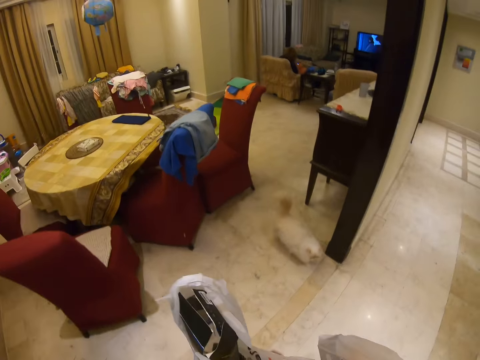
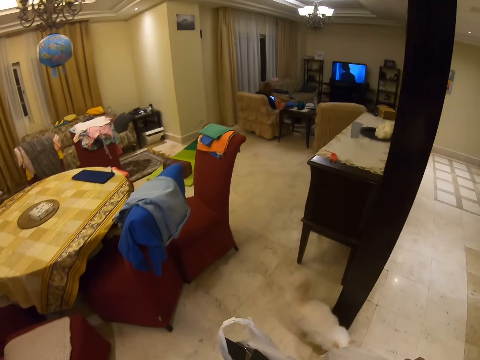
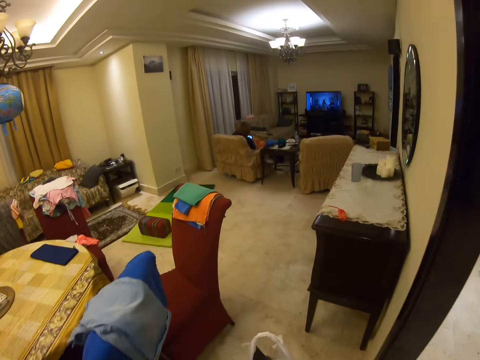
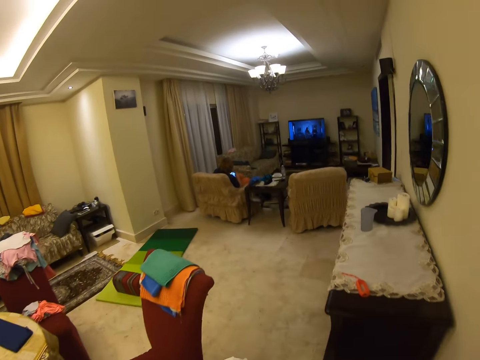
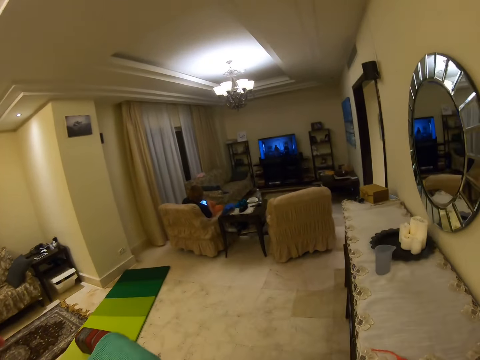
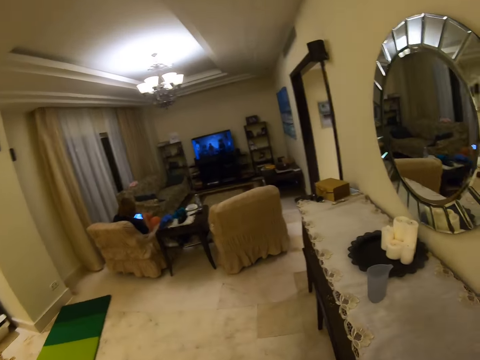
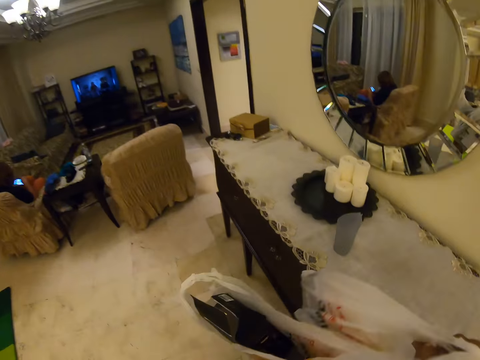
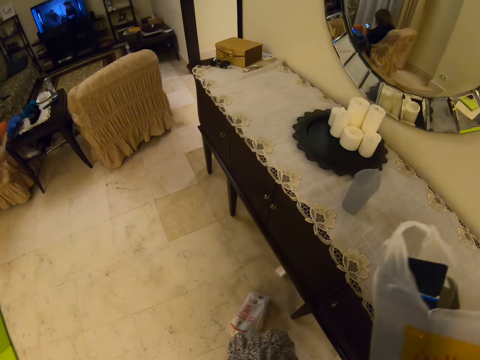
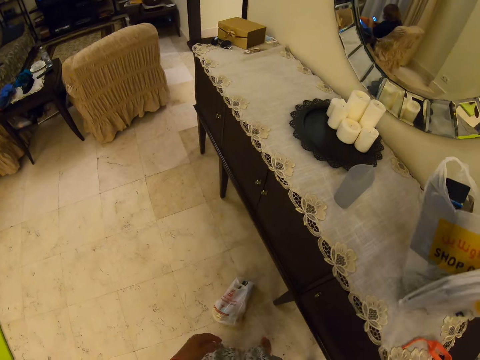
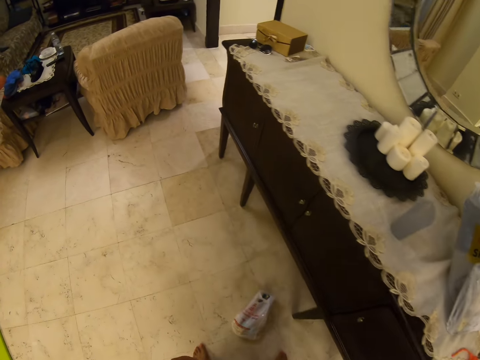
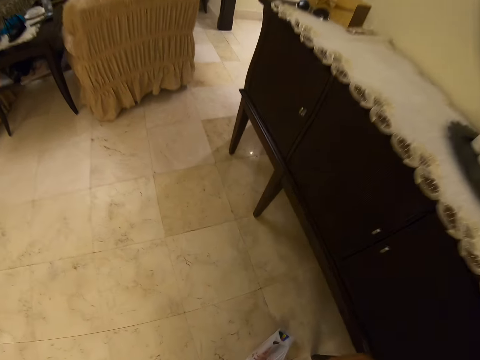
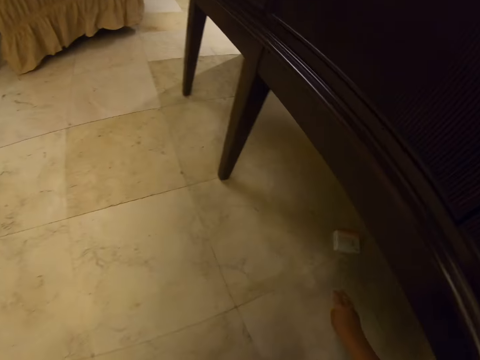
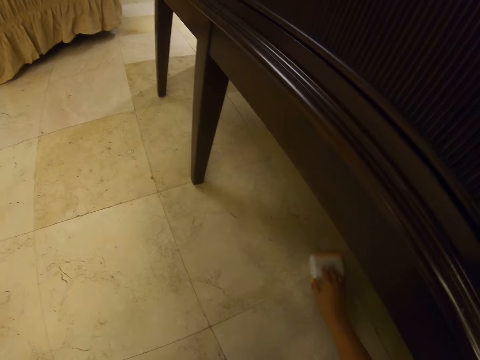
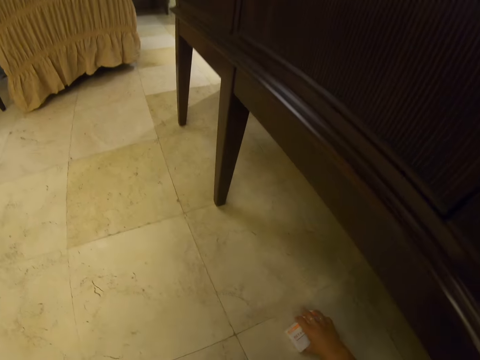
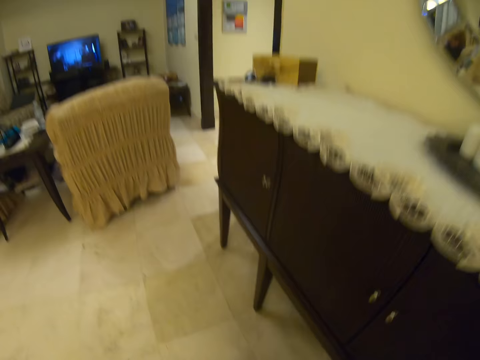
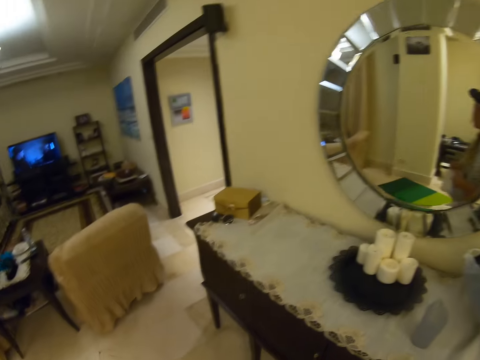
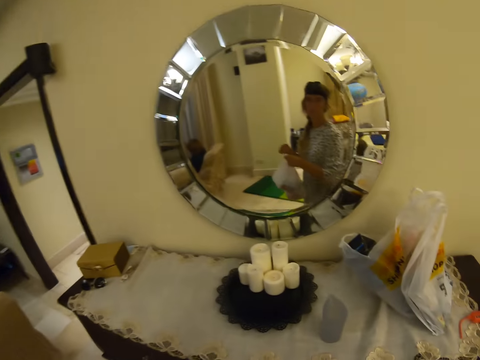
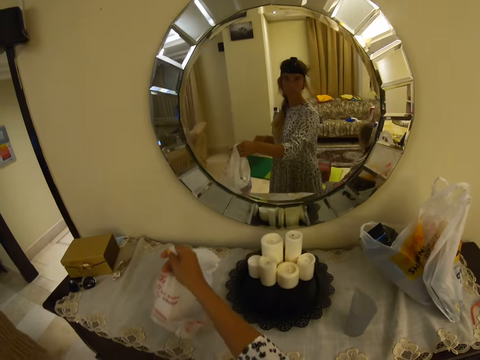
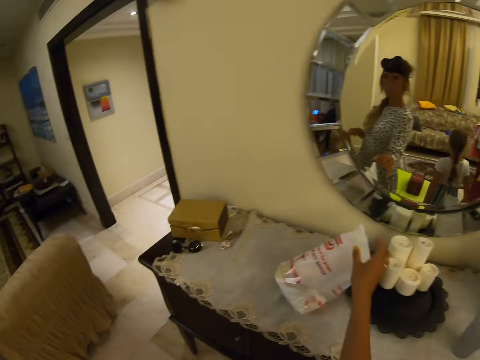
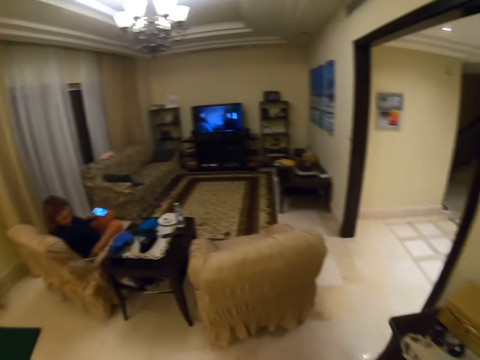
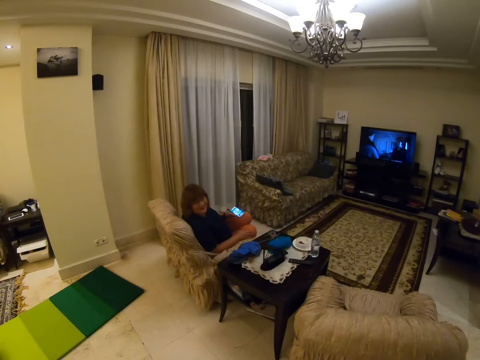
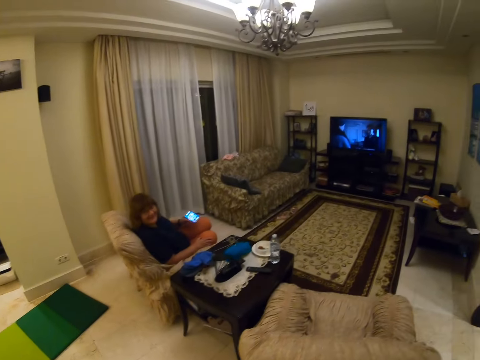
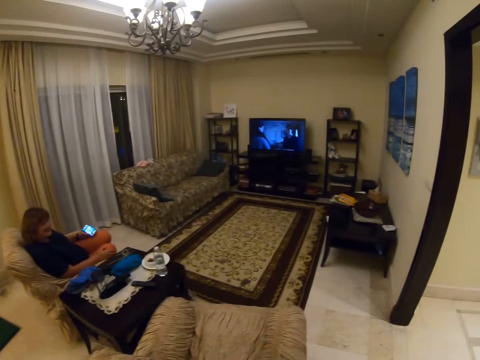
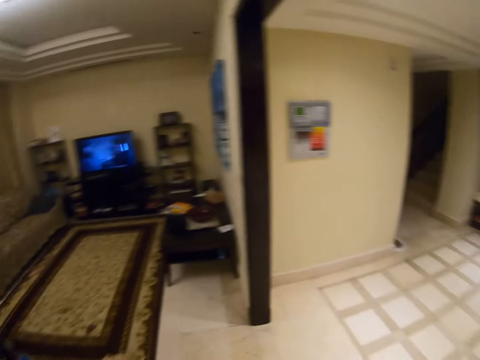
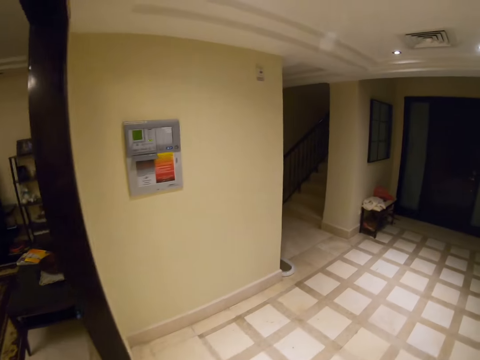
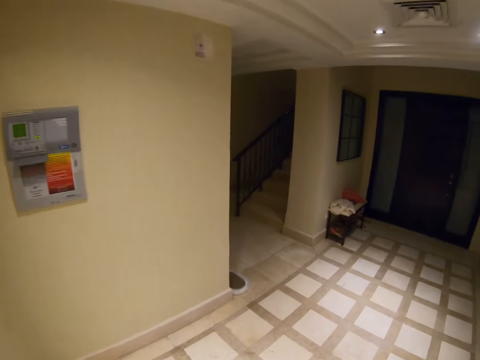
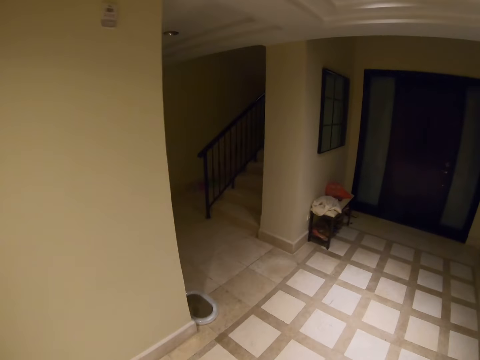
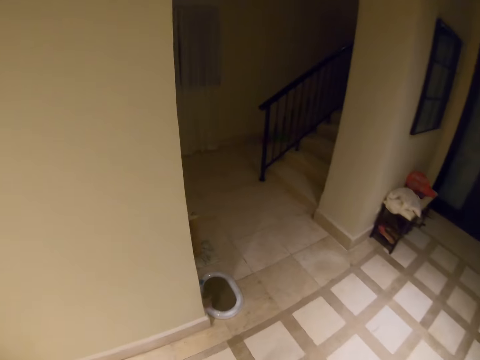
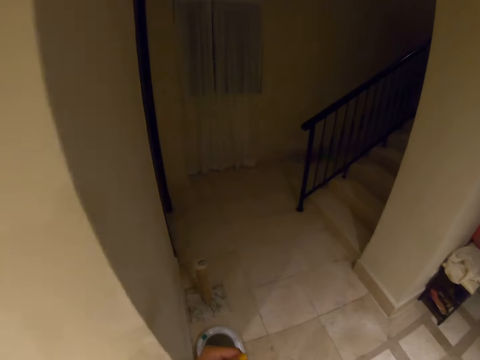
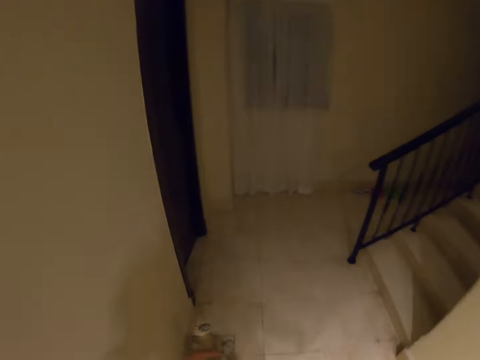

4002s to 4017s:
The camera wearer places the bag on a table. They walk around the room. They pick up something. They look through the mirror. They place the bag on the table. They walk around the room.

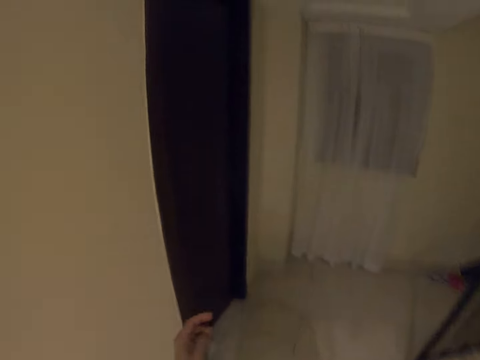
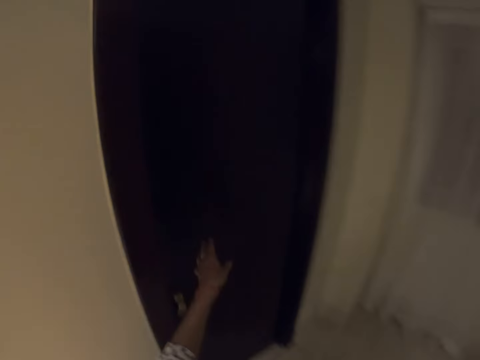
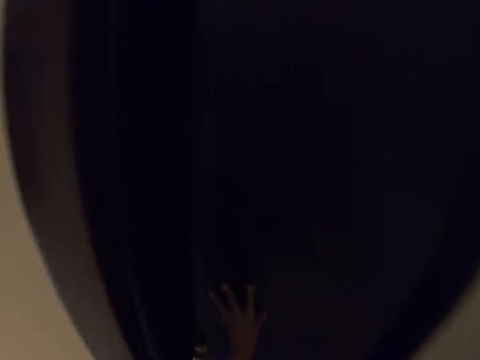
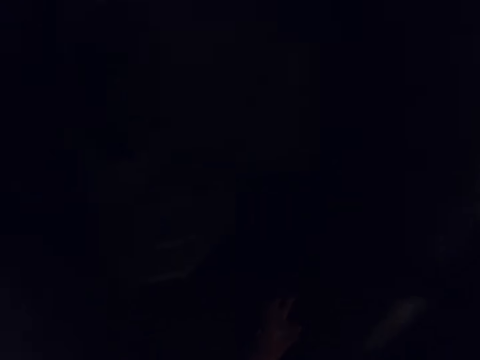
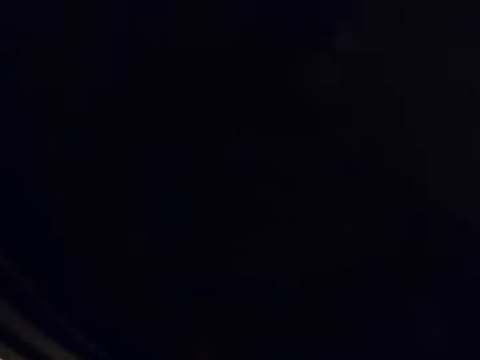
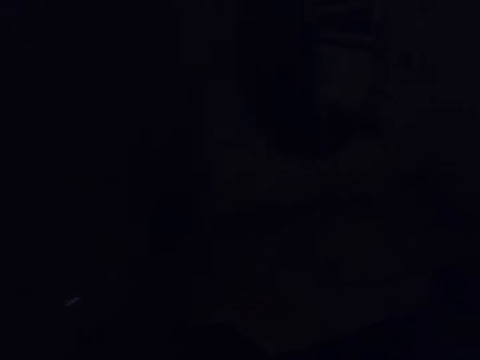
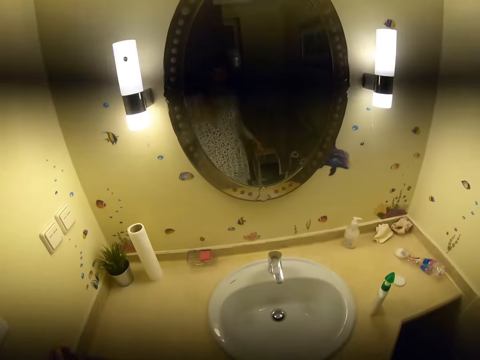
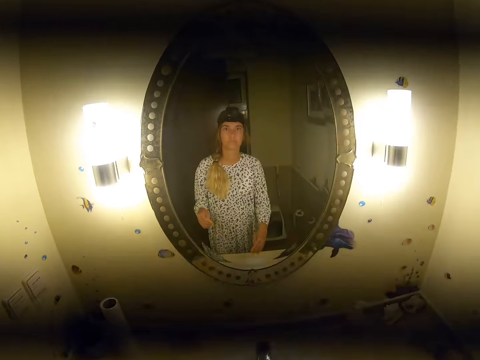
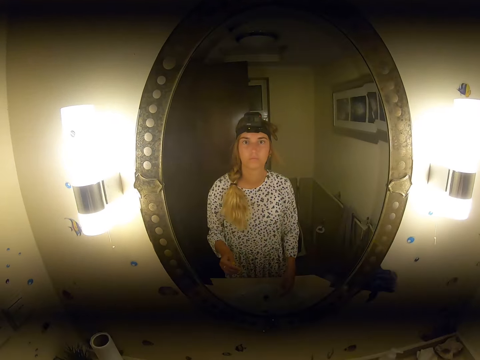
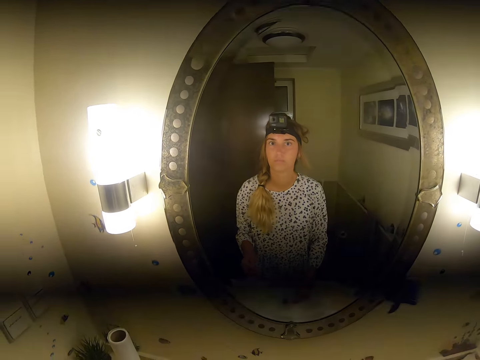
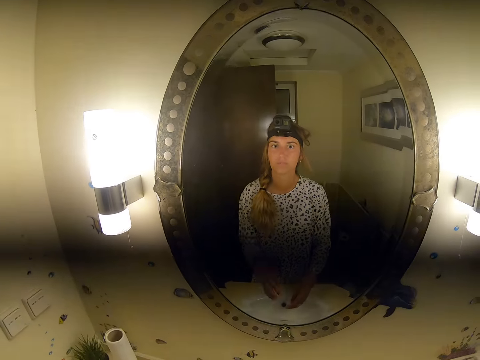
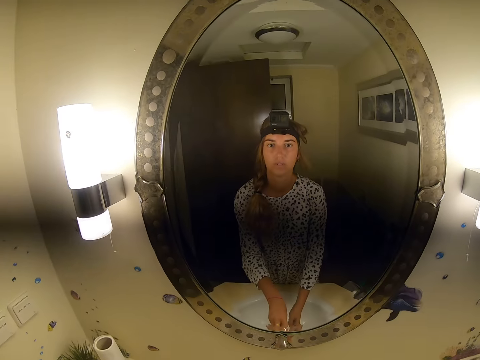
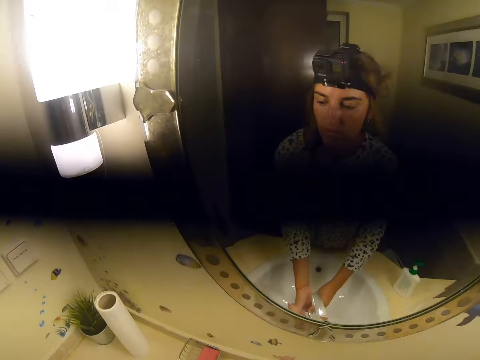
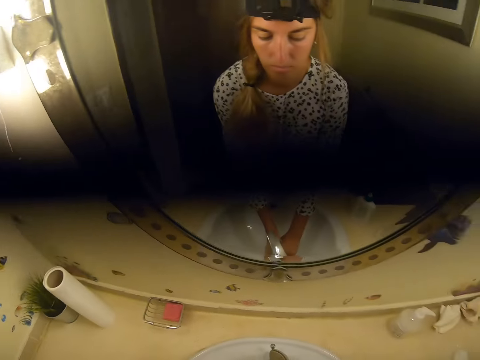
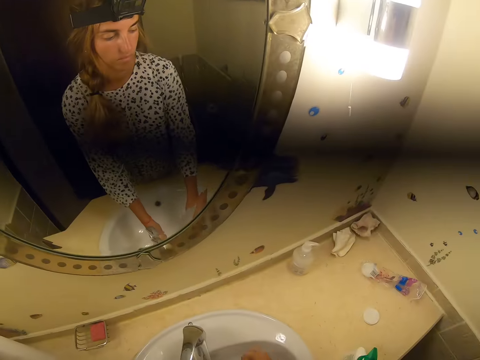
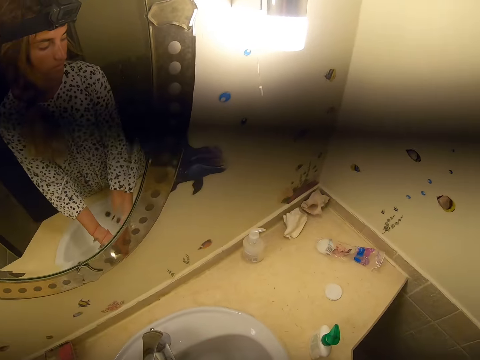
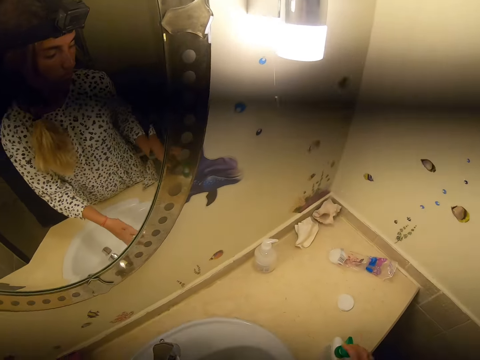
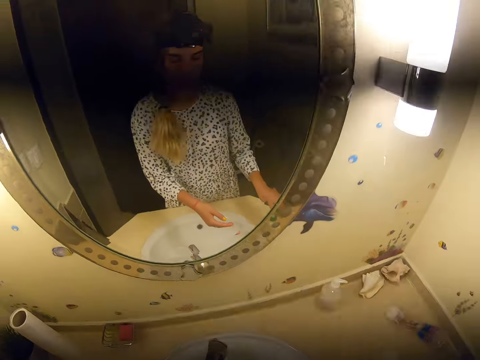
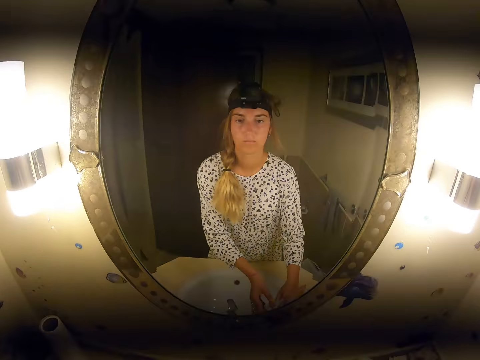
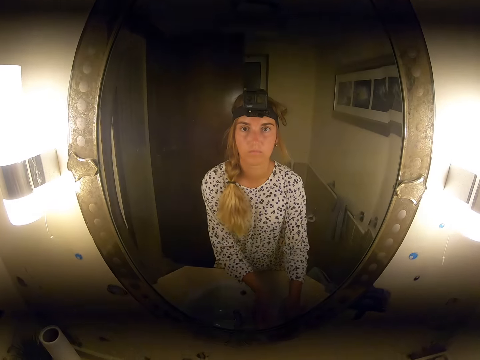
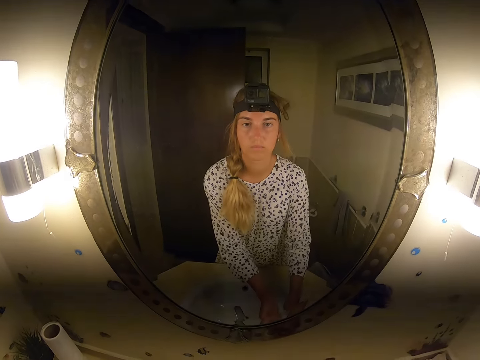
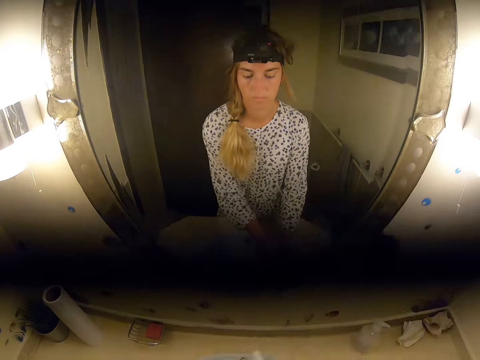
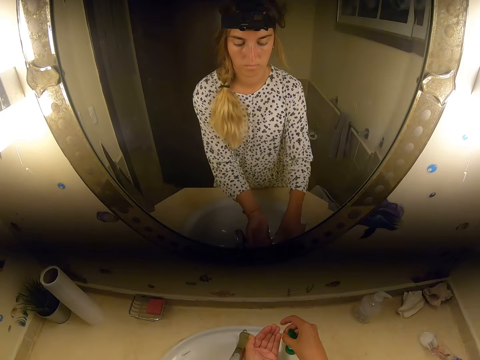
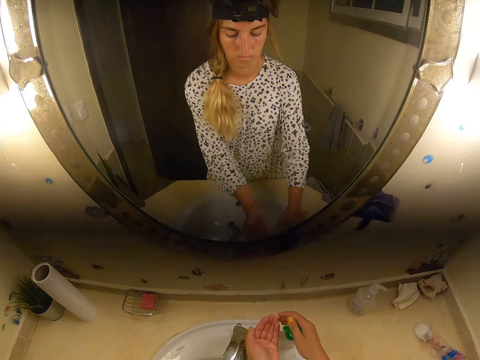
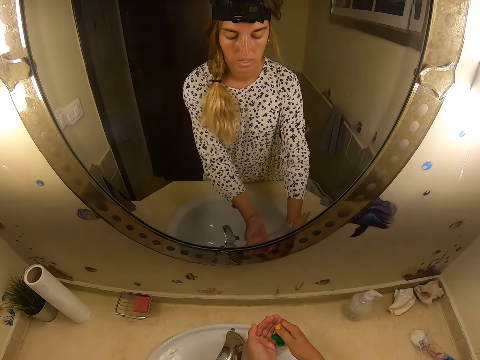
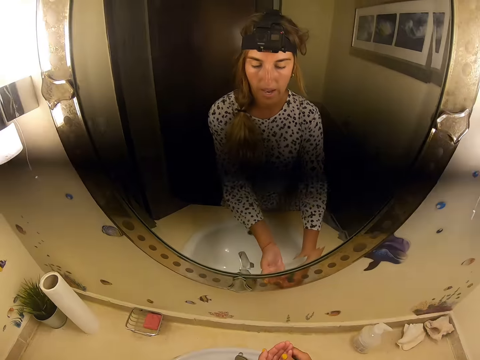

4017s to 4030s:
The camera wearer opens a door. She switches the lights on. She stares at a mirror. She turns on the faucet. She washes her hands. She puts soap on the hands. She picks up the soap. She washes her hands.
